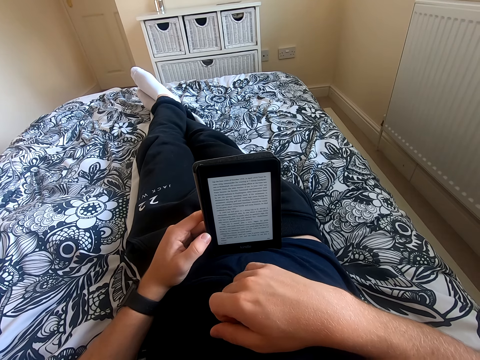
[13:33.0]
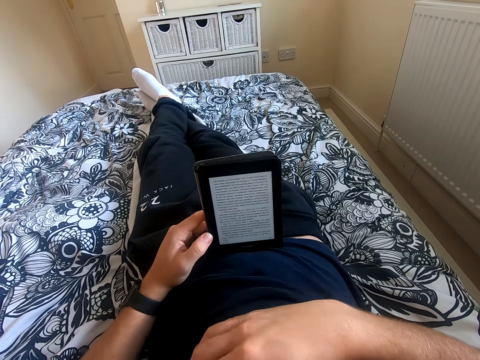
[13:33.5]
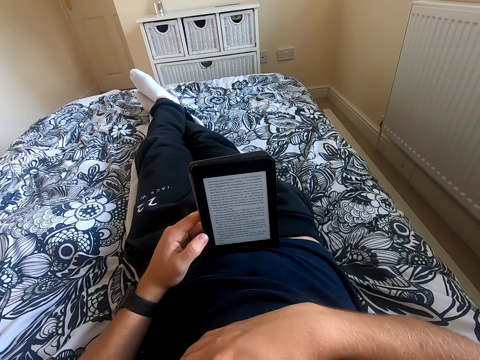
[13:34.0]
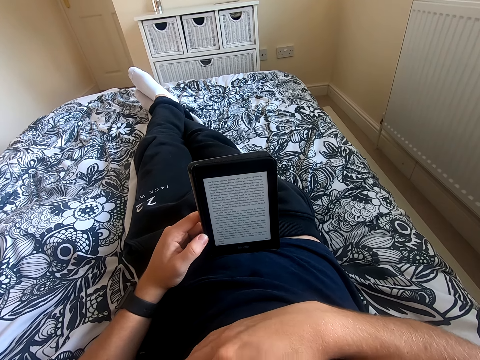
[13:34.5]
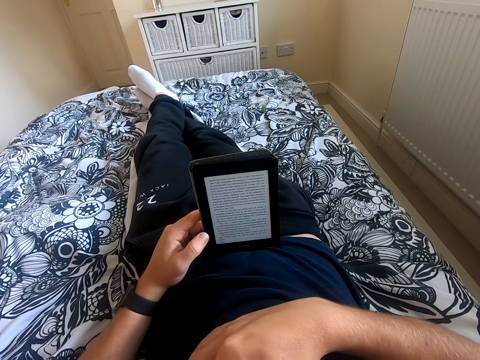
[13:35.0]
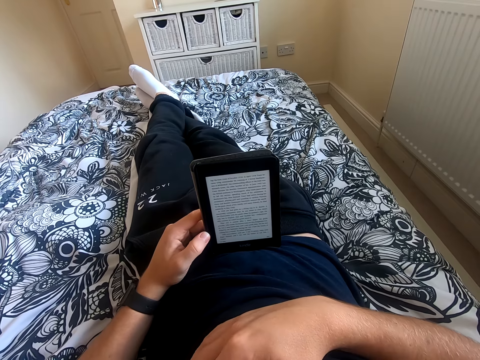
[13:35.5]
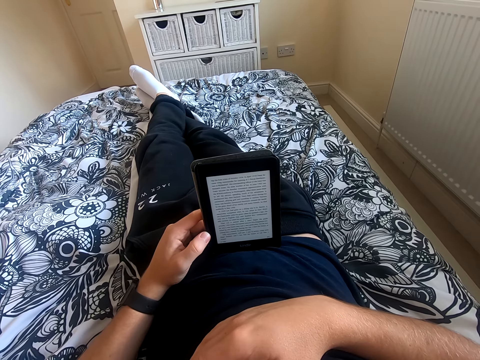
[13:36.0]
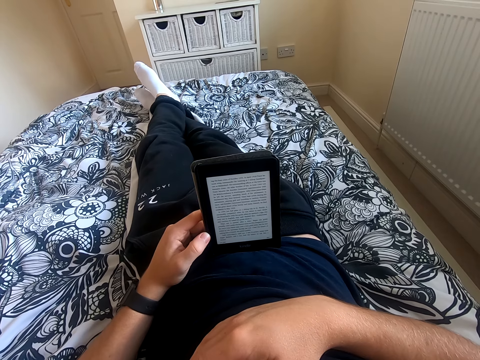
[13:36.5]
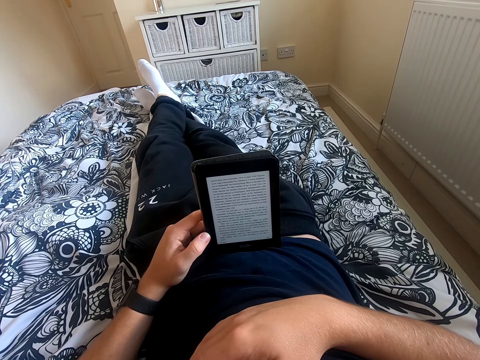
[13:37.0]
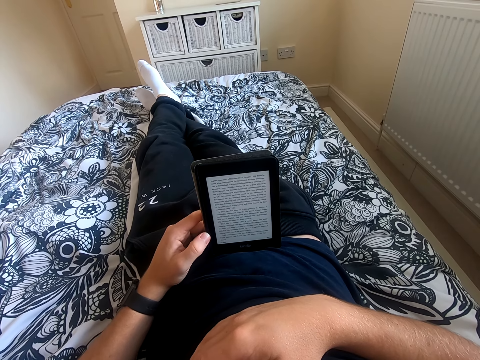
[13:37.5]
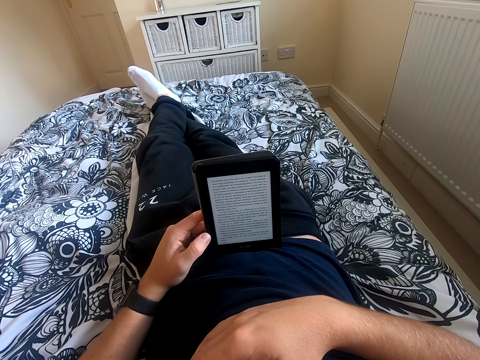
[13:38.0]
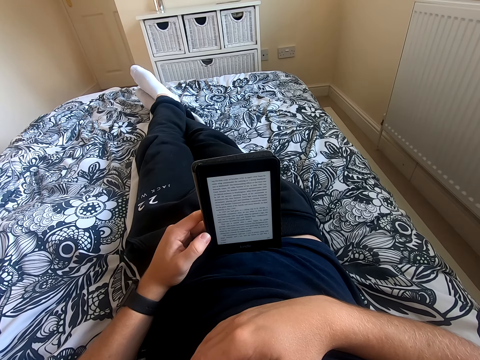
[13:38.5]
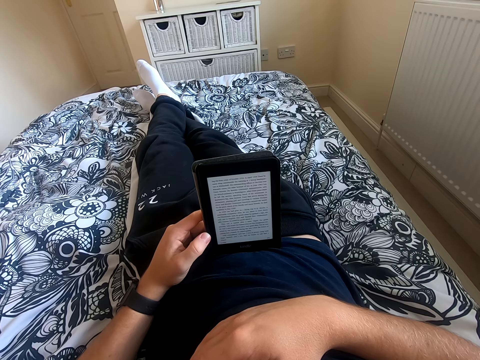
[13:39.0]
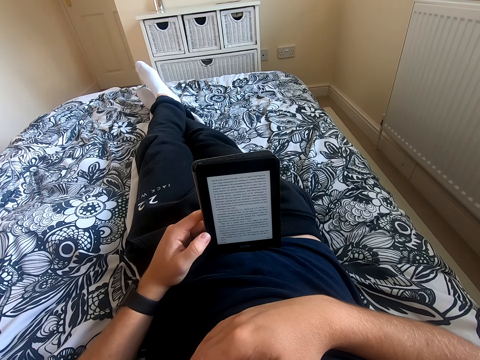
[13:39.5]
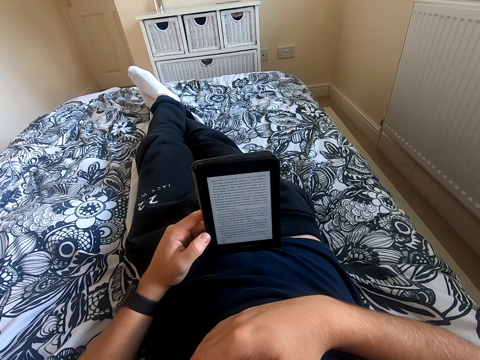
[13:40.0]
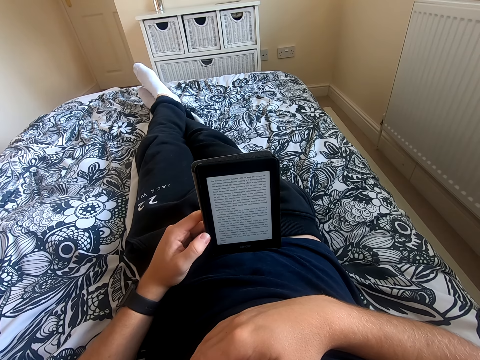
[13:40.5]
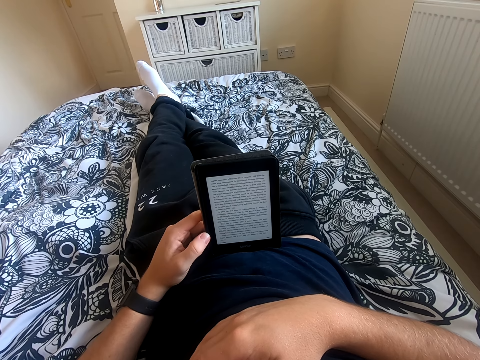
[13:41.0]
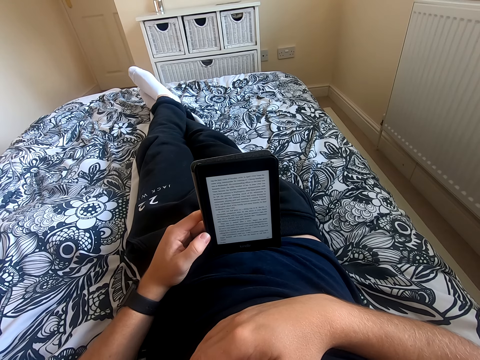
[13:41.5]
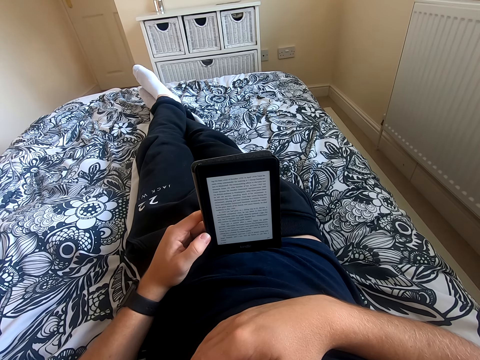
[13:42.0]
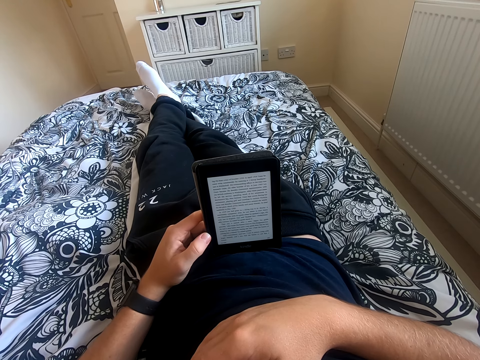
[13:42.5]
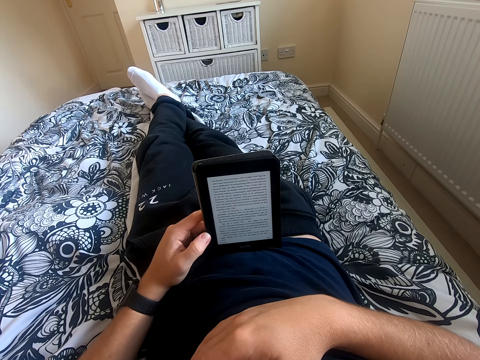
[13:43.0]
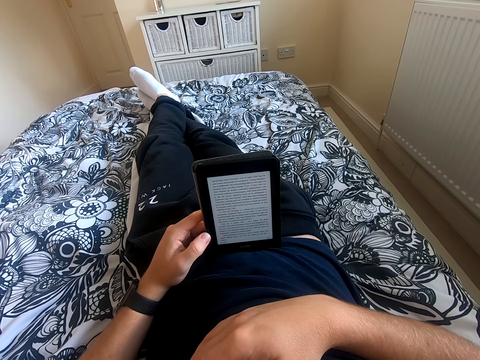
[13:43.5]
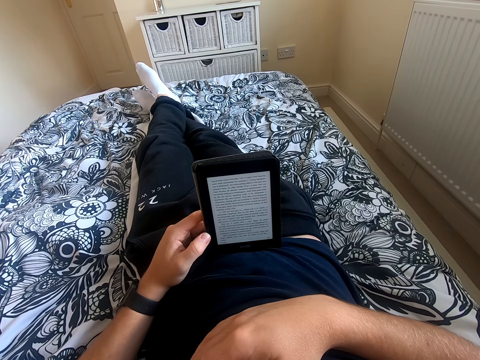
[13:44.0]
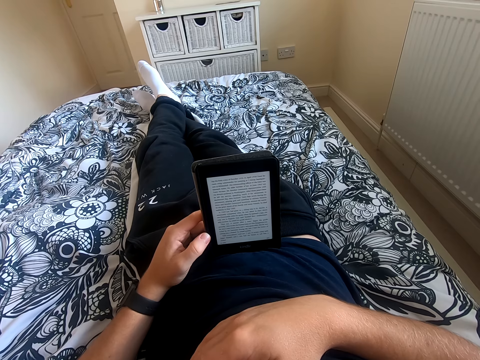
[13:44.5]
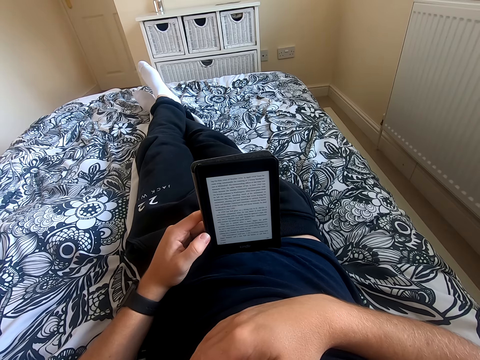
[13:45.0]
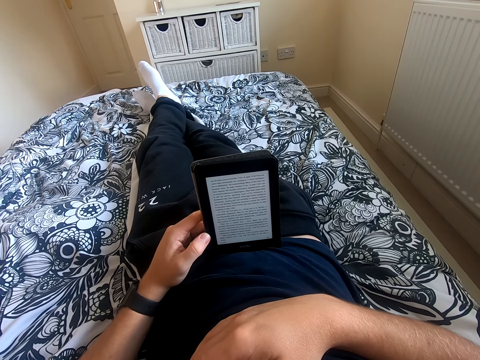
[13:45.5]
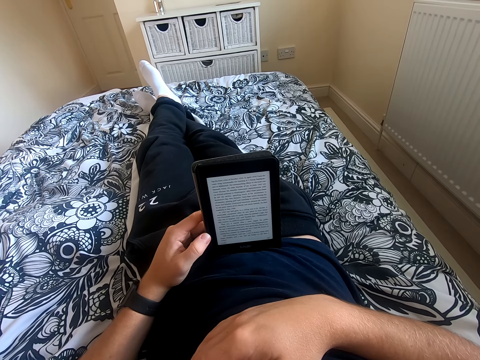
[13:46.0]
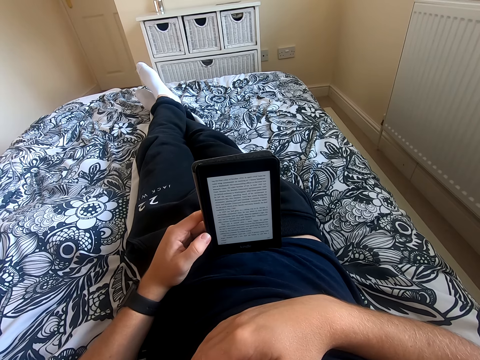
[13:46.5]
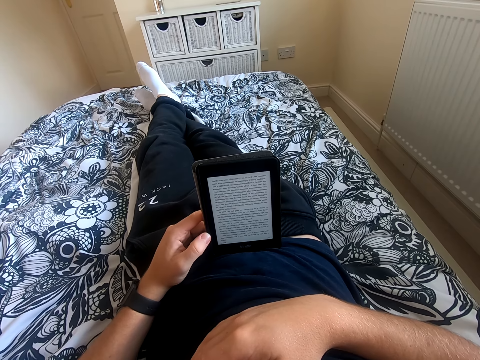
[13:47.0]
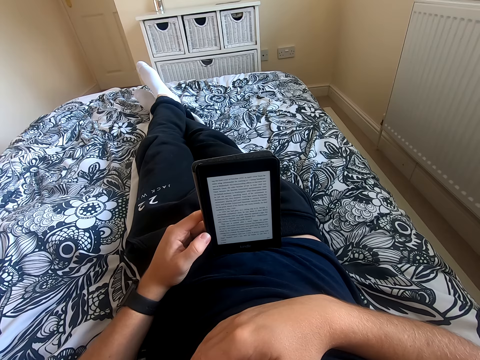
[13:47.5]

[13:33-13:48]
The camera wearer reads on the tablet. He places his right hand on the chest. He reads on the tablet. He reads the book on the tablet.

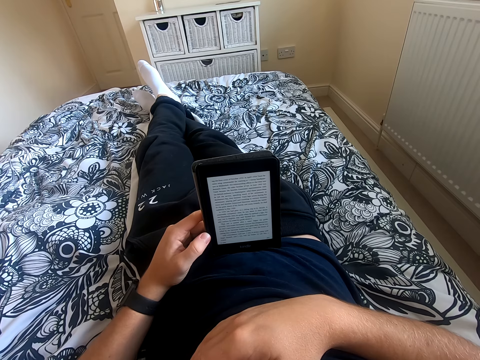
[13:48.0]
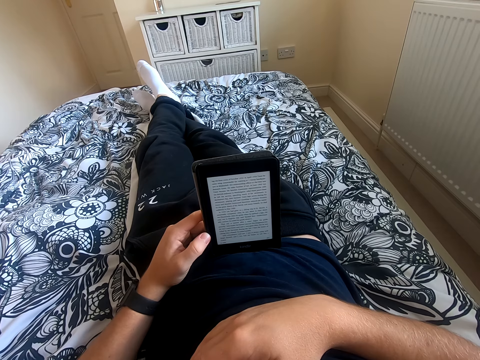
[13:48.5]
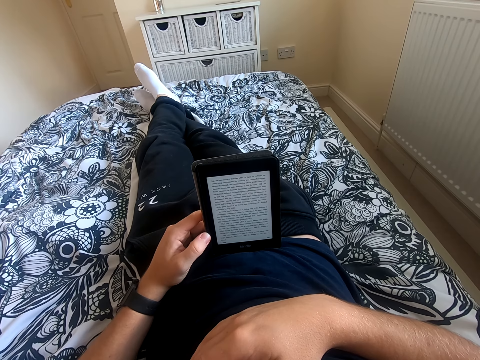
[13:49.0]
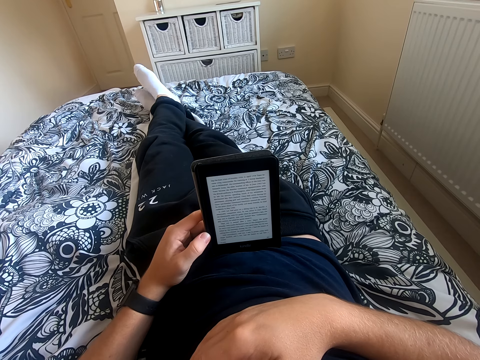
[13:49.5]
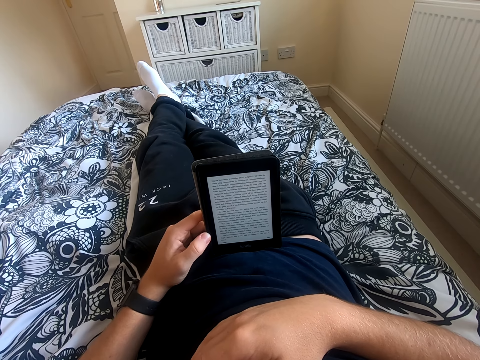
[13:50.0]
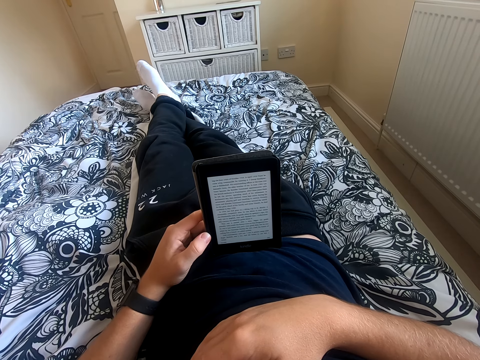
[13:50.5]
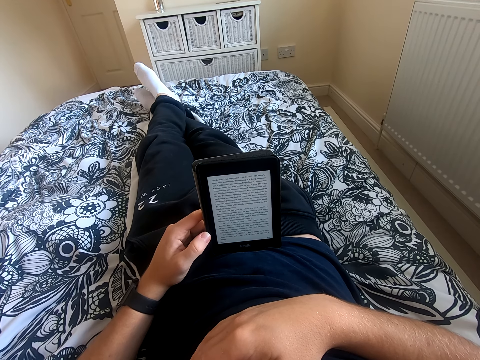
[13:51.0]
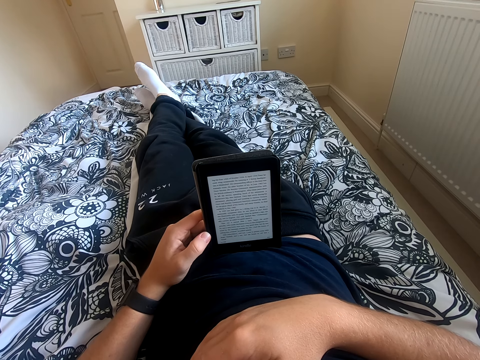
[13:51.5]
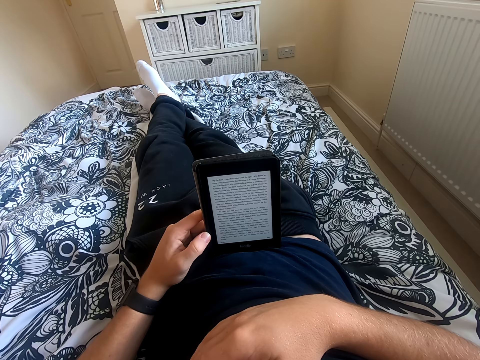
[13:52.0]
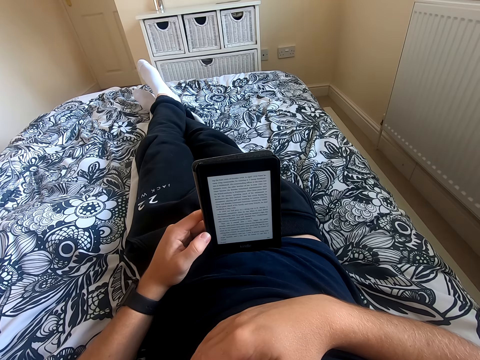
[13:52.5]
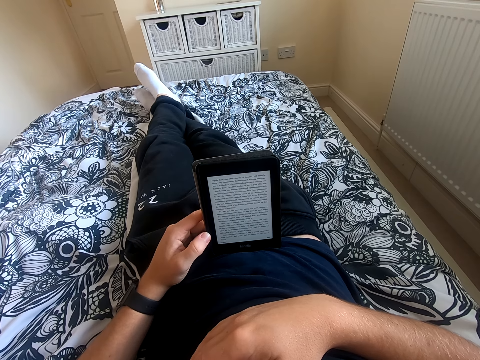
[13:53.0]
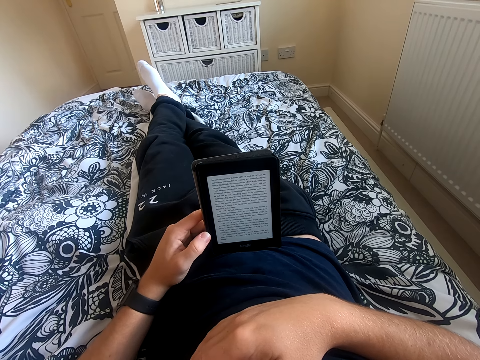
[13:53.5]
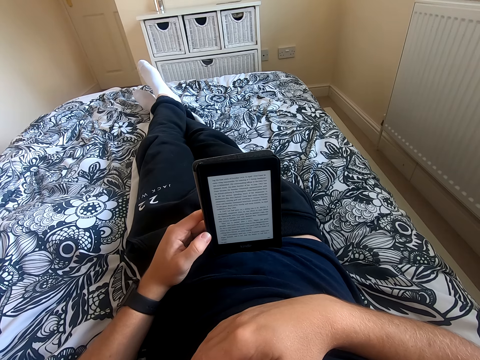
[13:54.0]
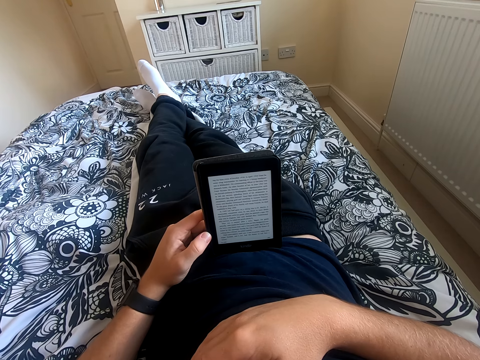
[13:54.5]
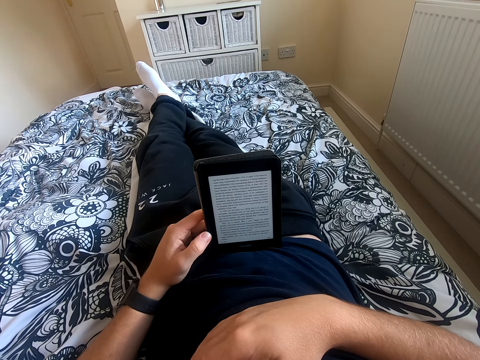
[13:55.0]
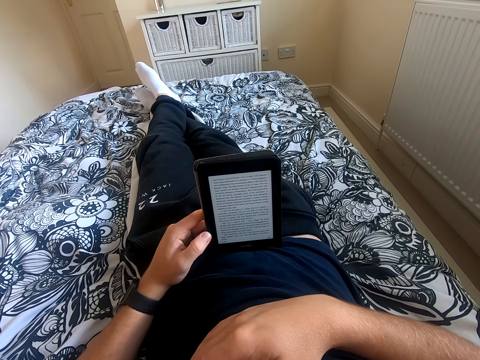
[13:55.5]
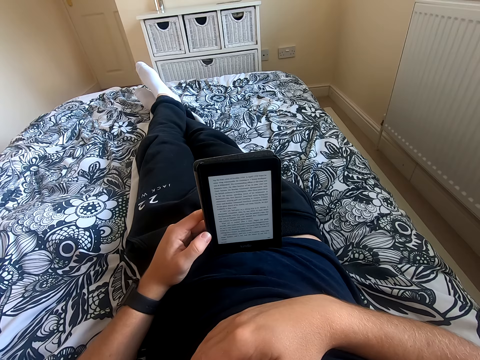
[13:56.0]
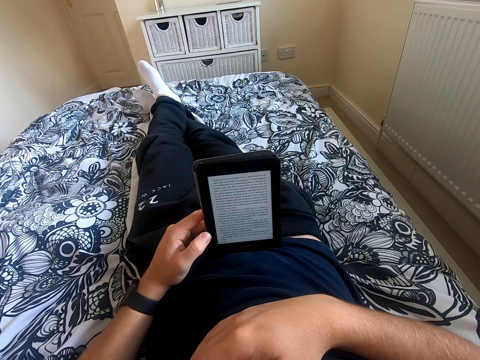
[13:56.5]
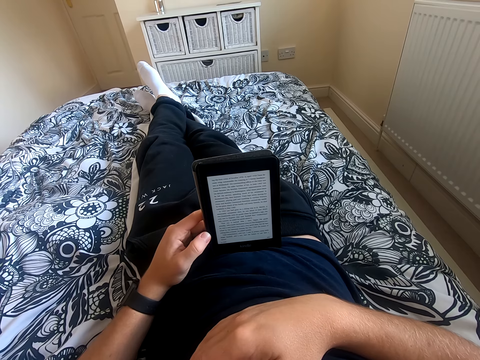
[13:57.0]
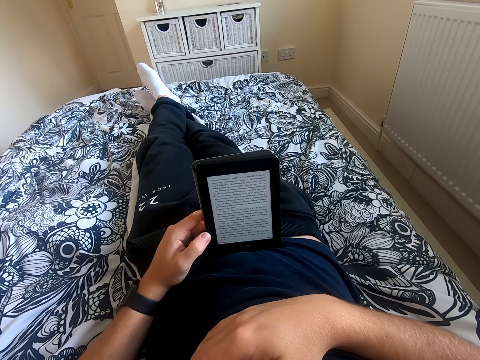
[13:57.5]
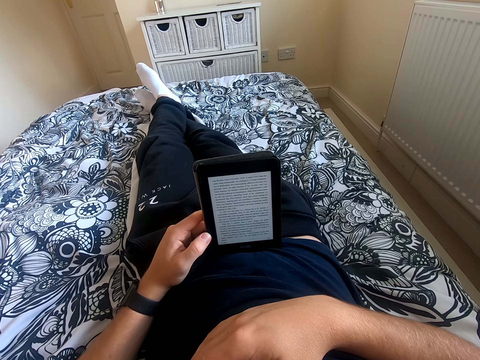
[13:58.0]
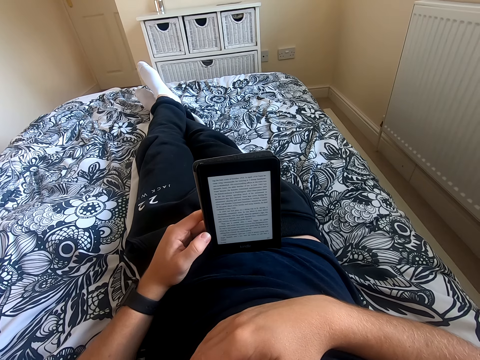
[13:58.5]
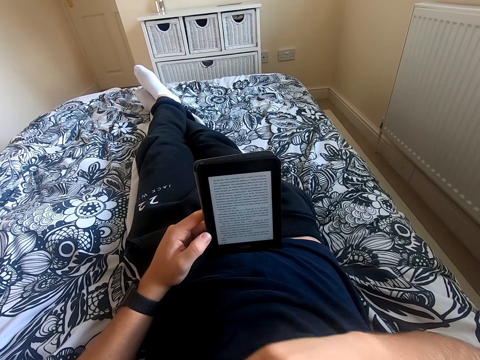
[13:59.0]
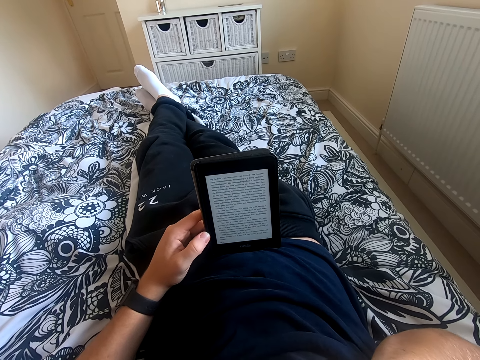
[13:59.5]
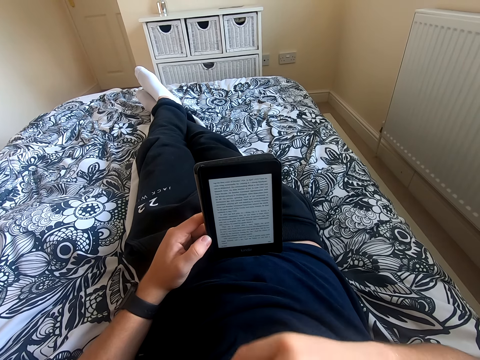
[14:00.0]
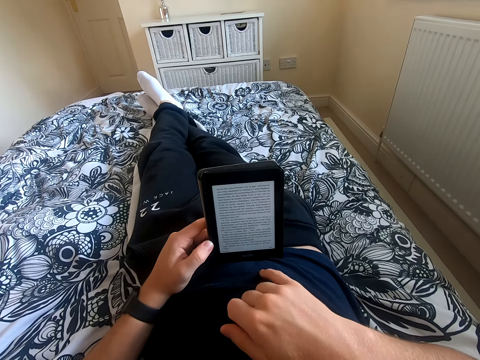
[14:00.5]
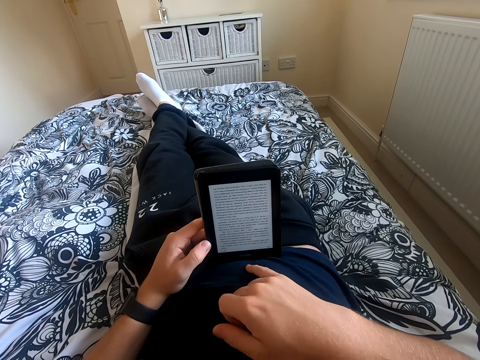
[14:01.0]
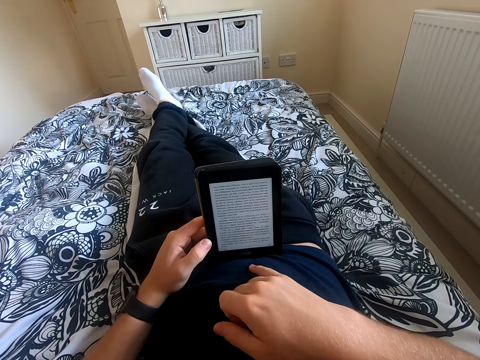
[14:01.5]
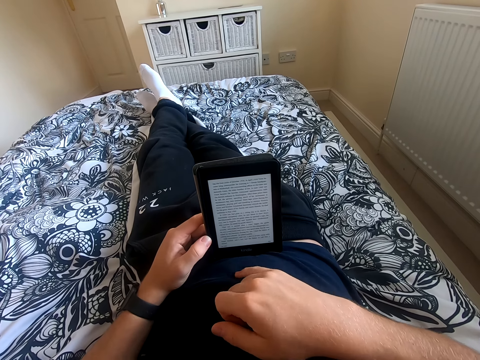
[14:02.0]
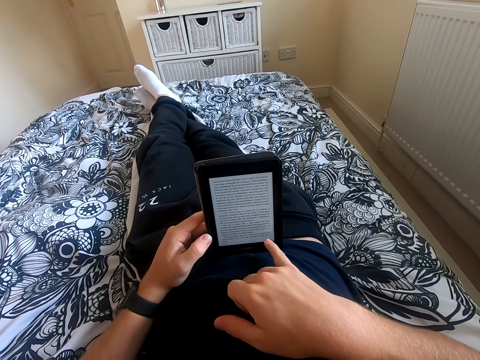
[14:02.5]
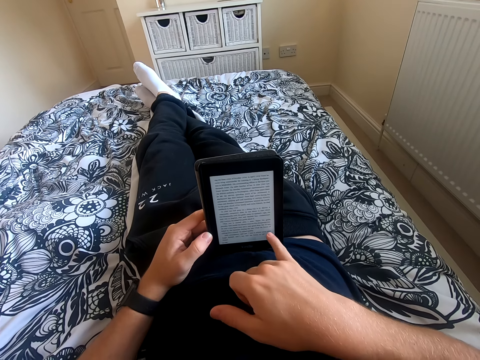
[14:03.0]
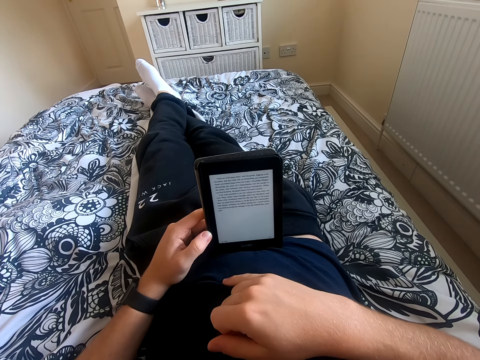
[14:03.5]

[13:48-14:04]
The camera wearer moves his right baby finger on the belly. He scrolls through the tablet.
